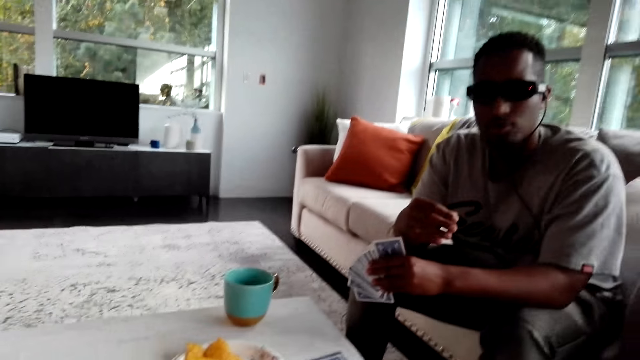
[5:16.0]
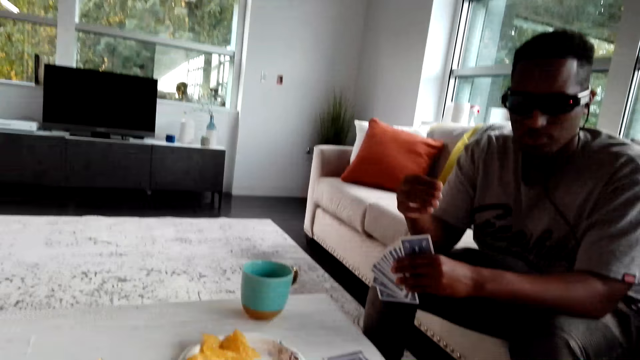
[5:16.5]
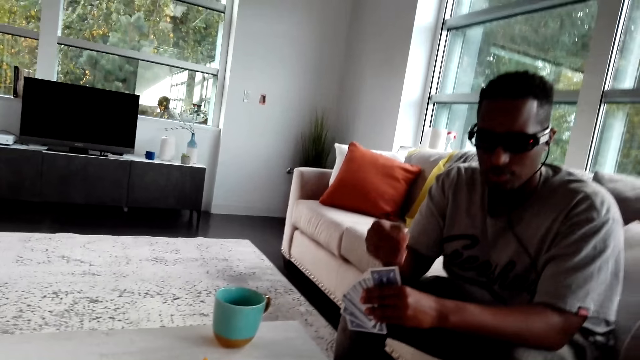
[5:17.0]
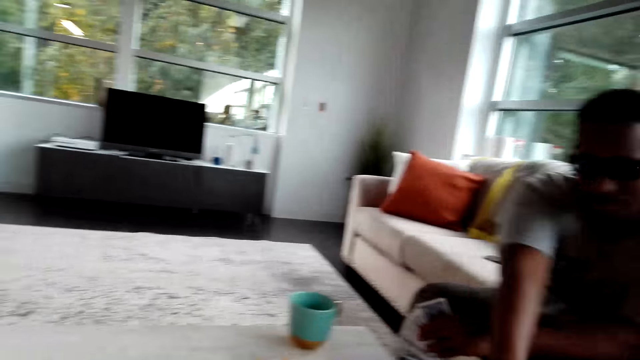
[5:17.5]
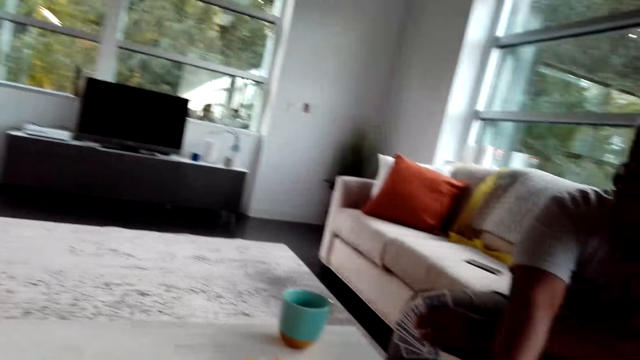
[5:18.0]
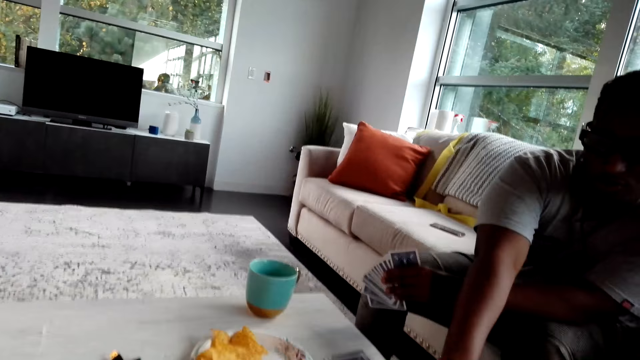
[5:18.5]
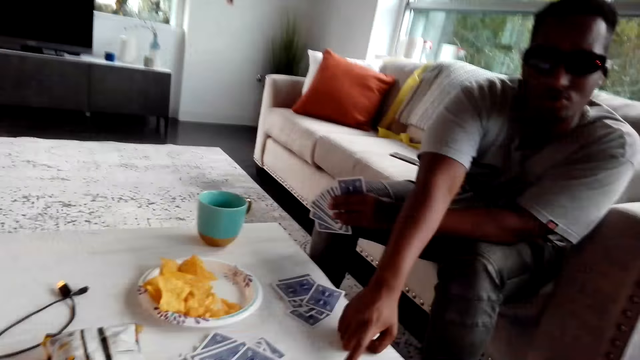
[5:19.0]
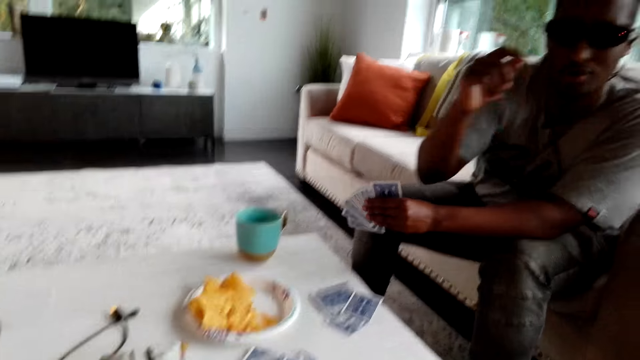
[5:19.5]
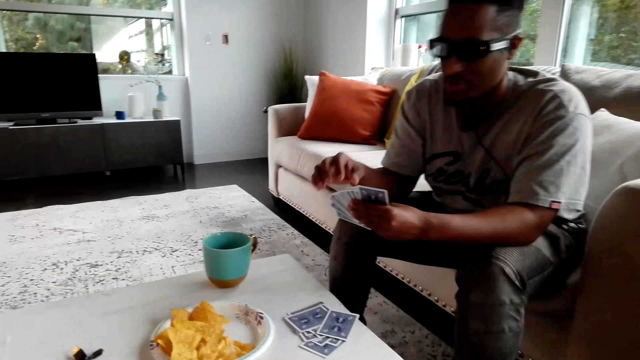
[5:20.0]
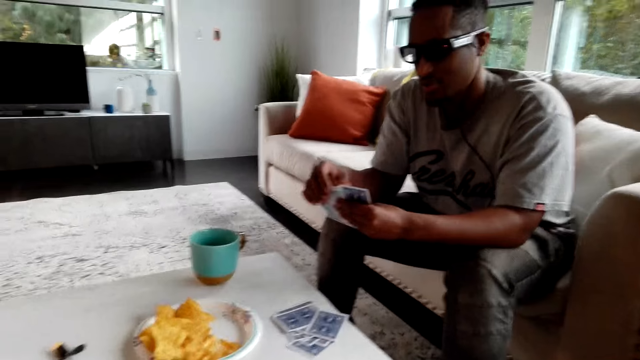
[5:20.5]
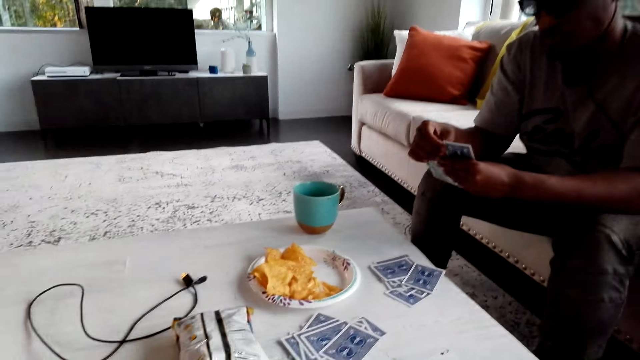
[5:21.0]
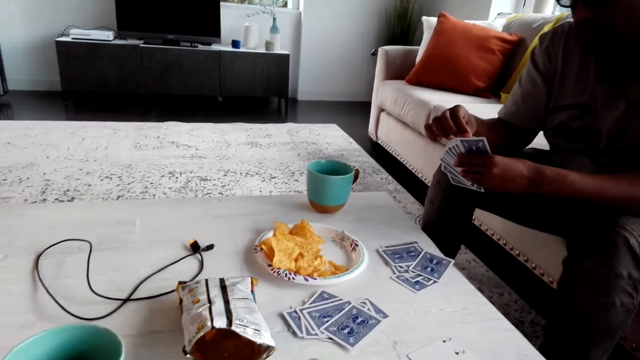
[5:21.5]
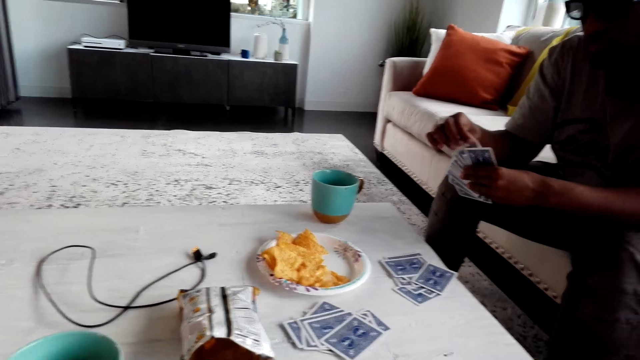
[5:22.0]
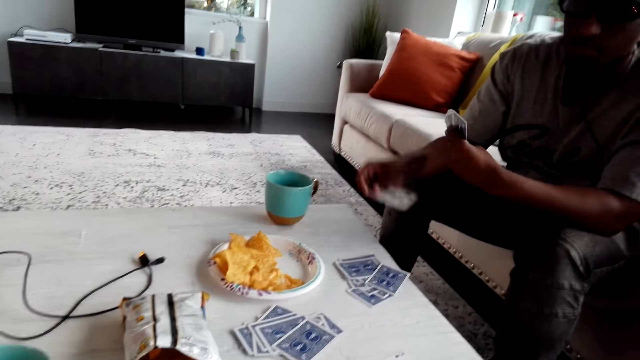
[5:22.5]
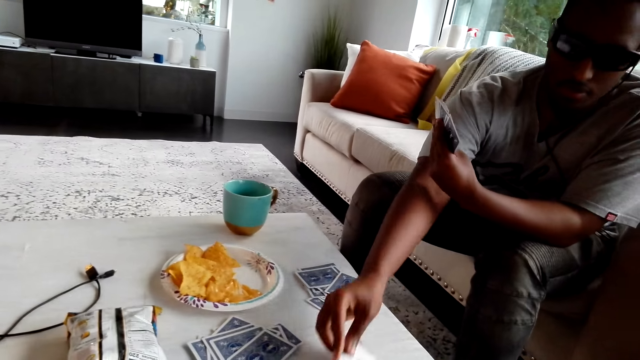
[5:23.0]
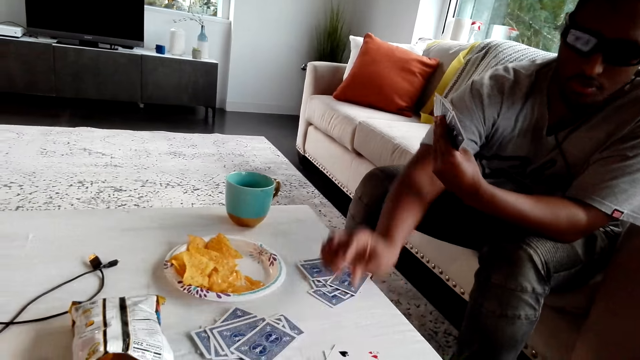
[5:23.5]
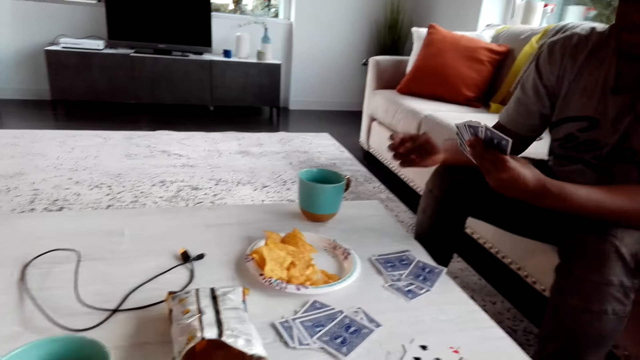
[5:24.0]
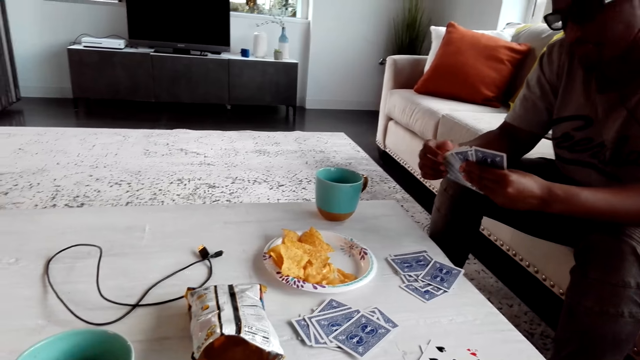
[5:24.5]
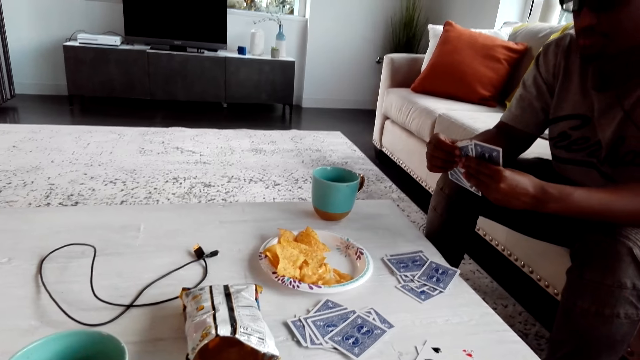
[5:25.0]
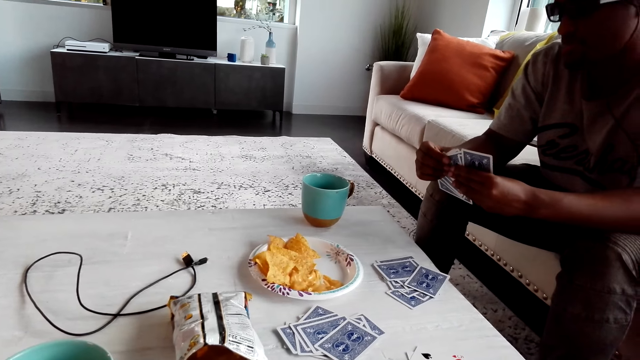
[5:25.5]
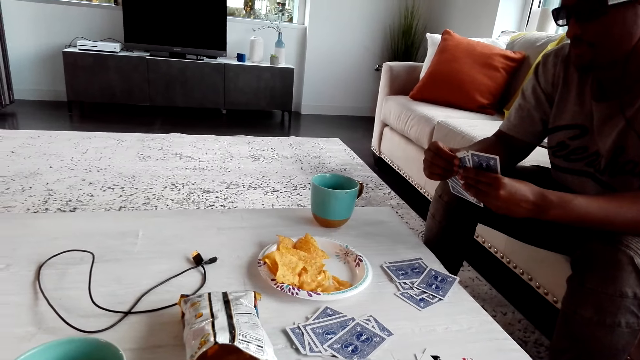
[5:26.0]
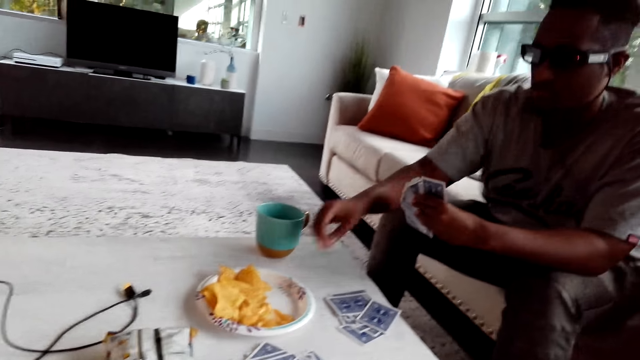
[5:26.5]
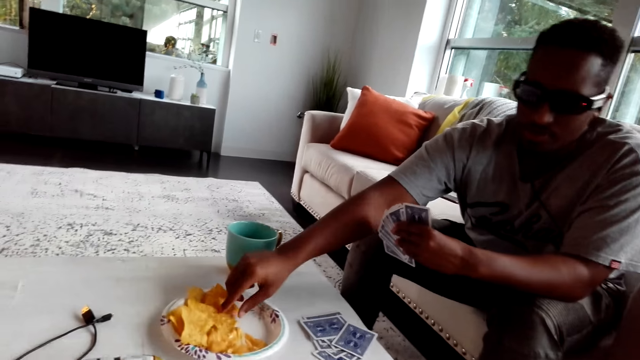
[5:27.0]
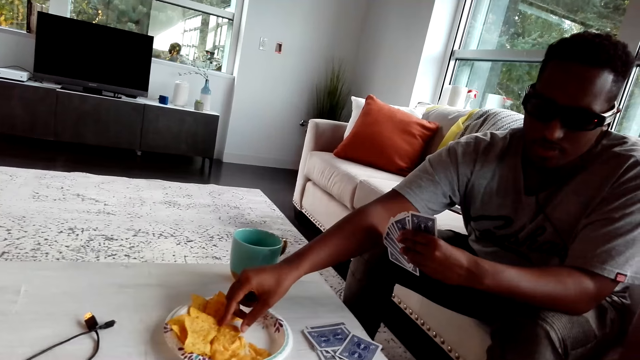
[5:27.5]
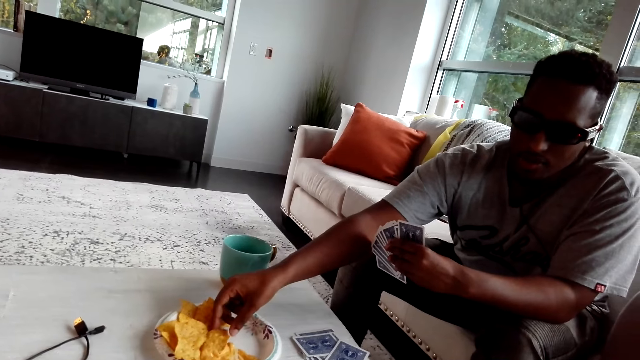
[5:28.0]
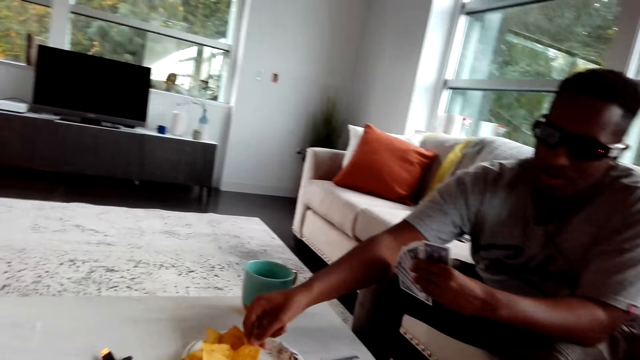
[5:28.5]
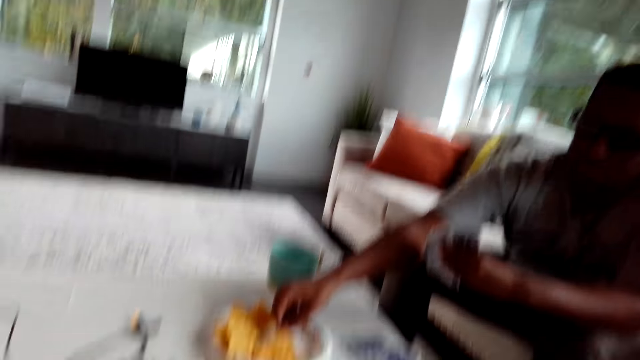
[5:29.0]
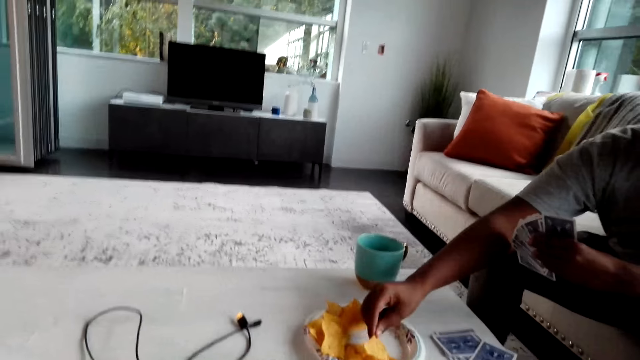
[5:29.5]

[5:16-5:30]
A man moves his hands. The man points at another person. The man plays with the cards, plays the card and picks up a snack.

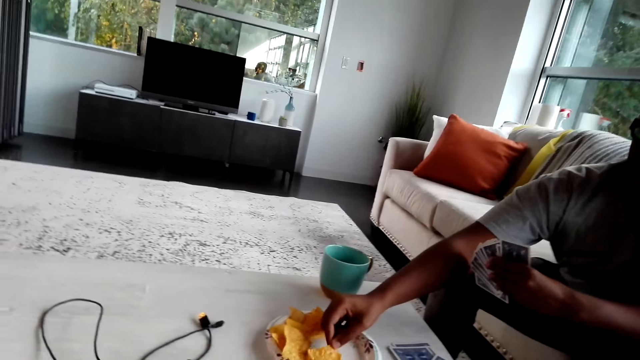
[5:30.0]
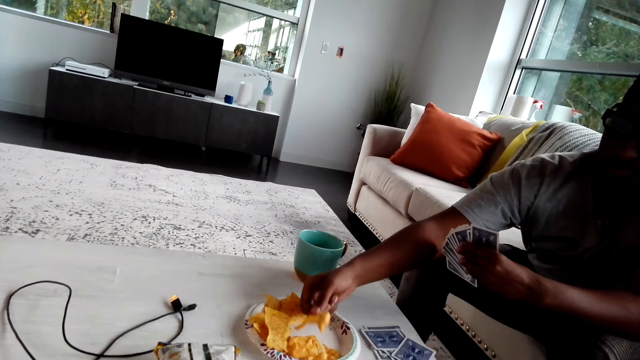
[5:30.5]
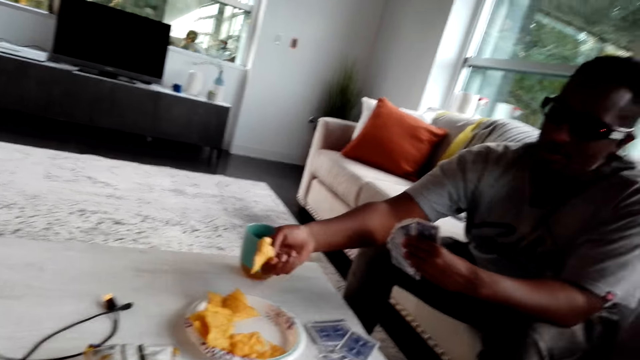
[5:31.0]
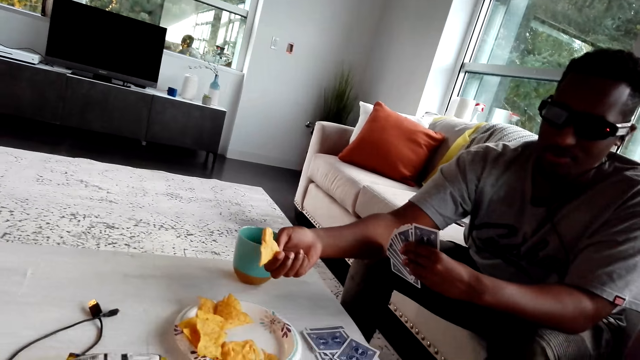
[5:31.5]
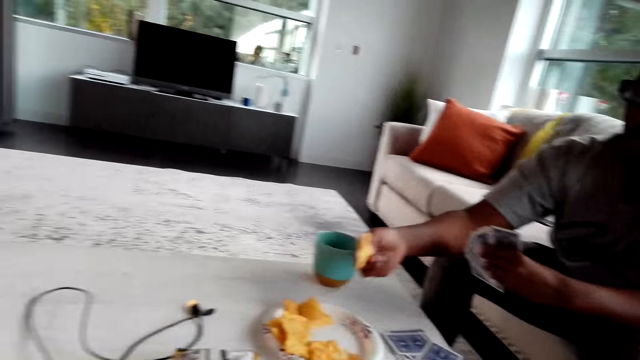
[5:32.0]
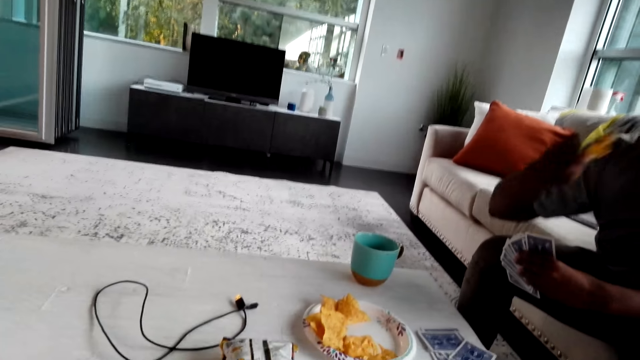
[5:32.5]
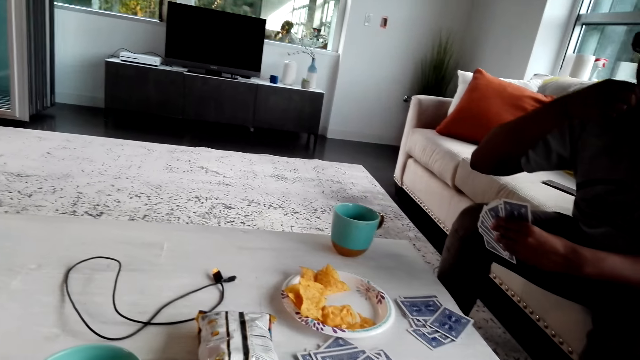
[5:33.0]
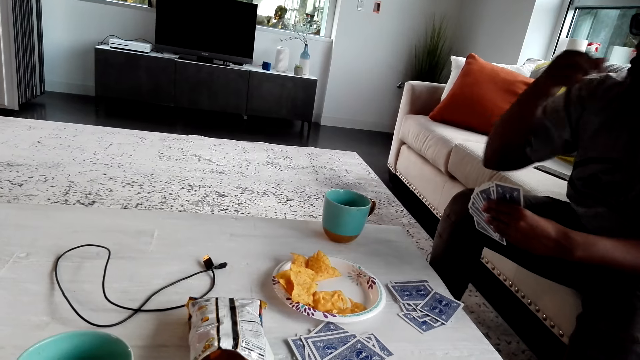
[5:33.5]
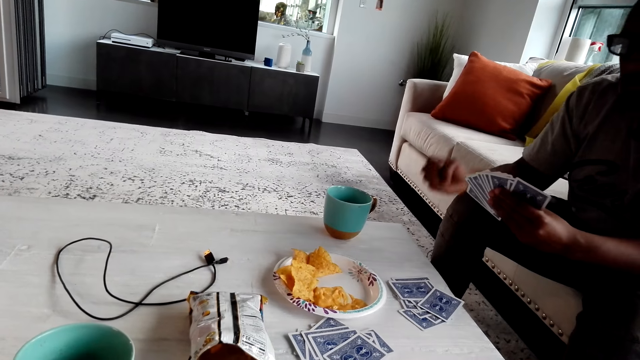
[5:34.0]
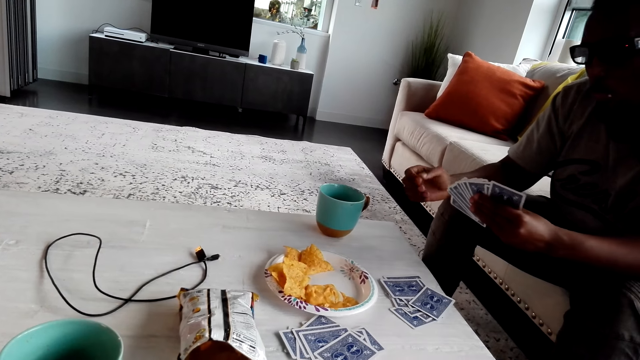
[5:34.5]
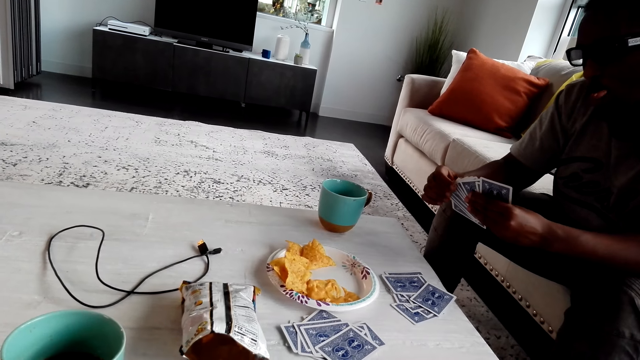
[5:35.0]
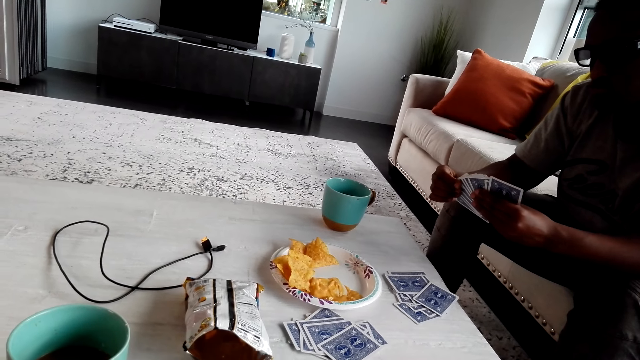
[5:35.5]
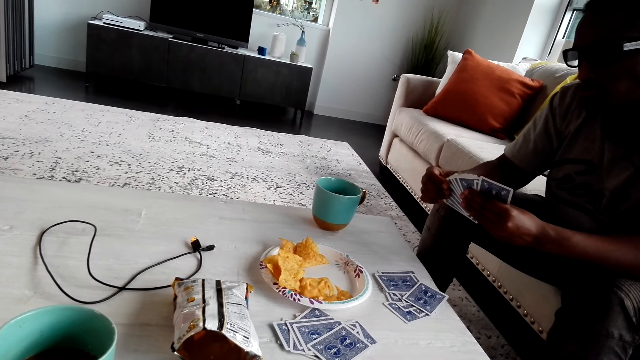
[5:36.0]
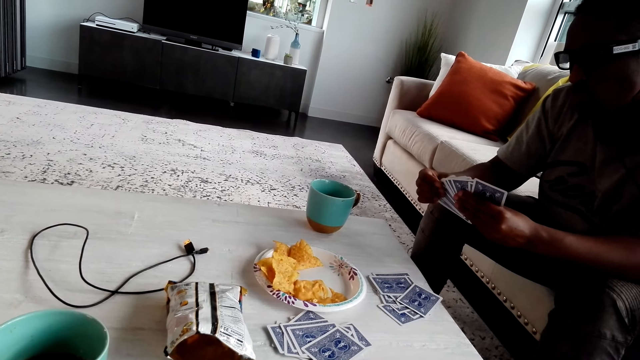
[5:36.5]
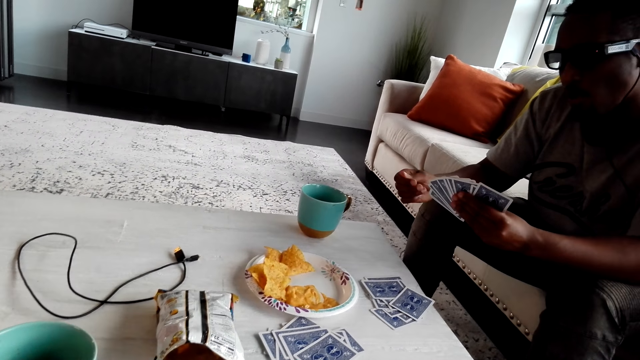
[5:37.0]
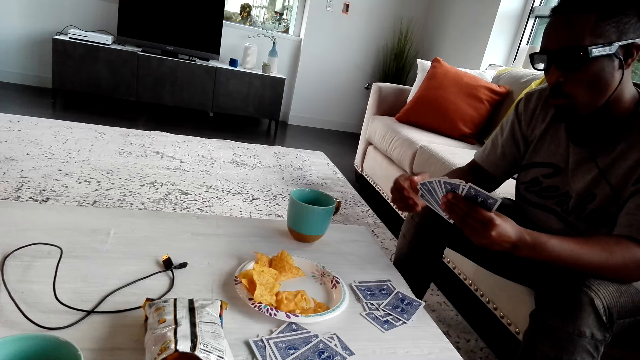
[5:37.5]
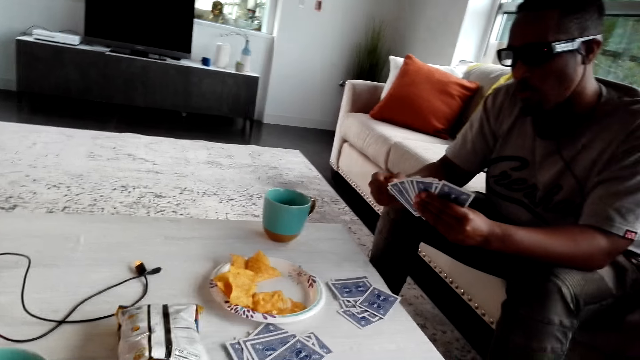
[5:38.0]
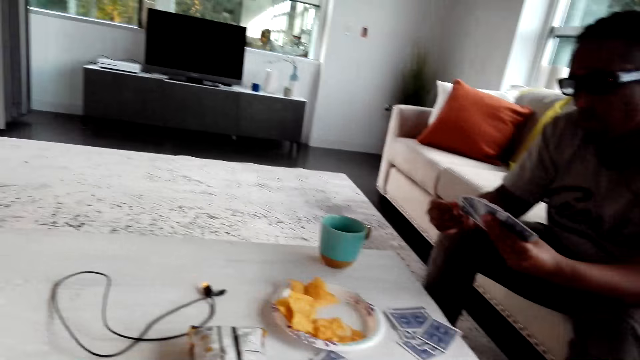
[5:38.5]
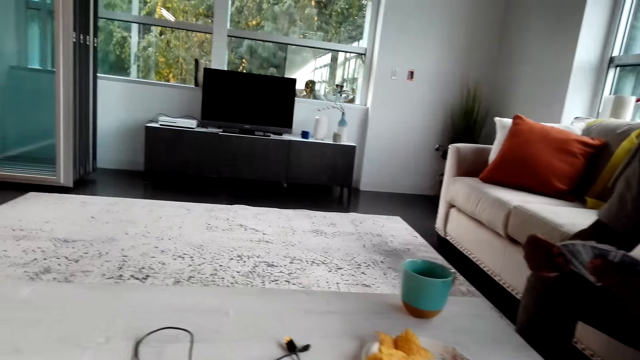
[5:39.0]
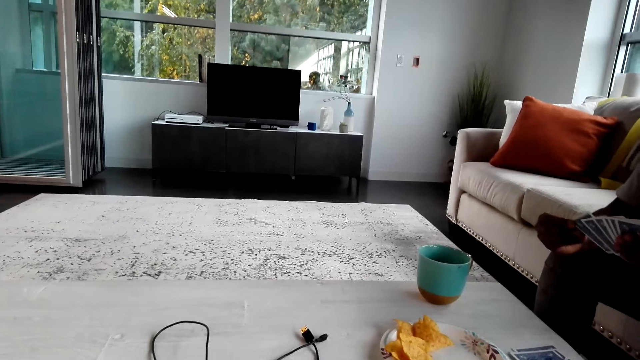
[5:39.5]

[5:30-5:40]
A man eats a crisp. The man plays with the cards and selects the cards.
